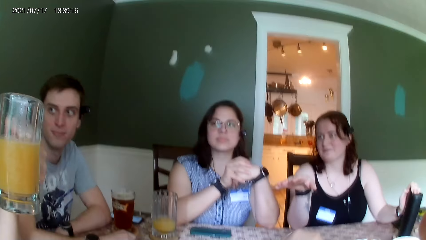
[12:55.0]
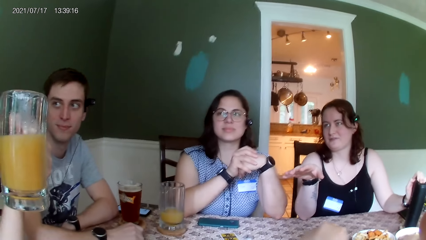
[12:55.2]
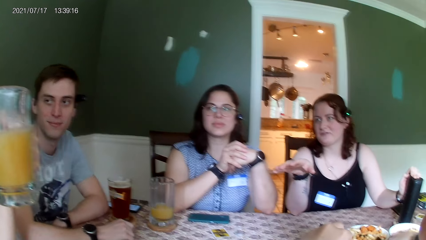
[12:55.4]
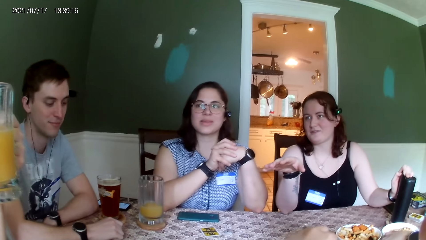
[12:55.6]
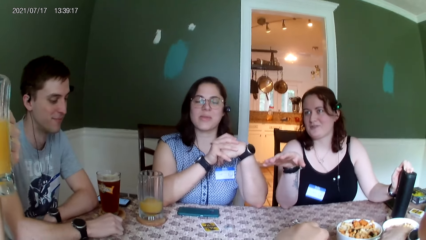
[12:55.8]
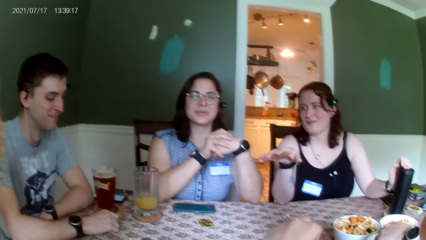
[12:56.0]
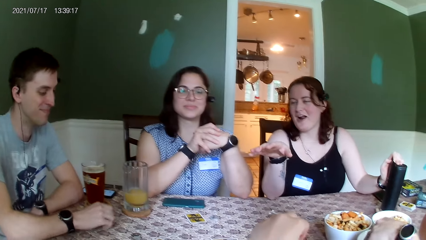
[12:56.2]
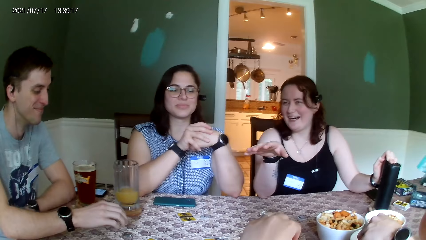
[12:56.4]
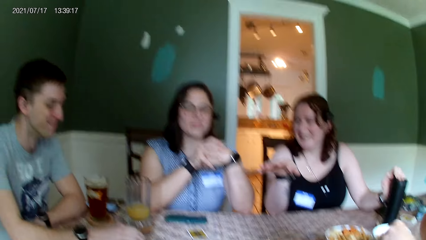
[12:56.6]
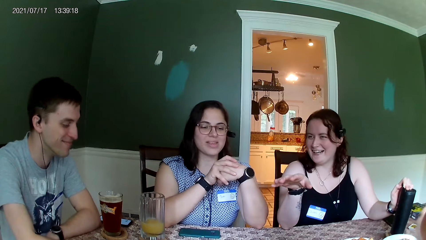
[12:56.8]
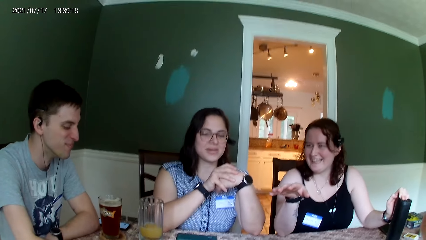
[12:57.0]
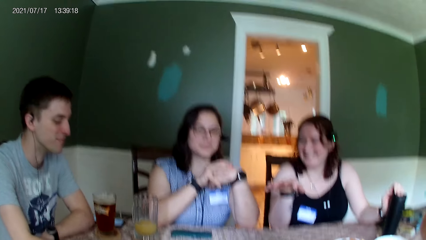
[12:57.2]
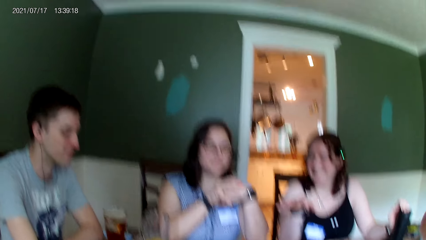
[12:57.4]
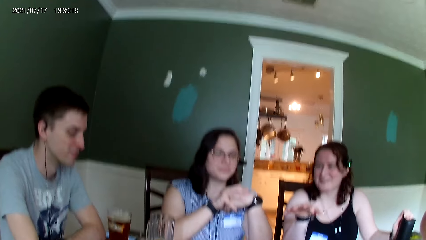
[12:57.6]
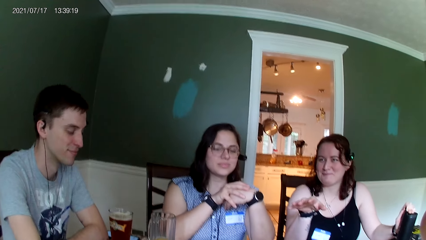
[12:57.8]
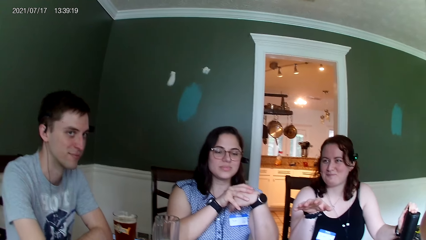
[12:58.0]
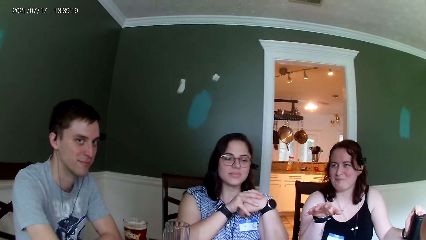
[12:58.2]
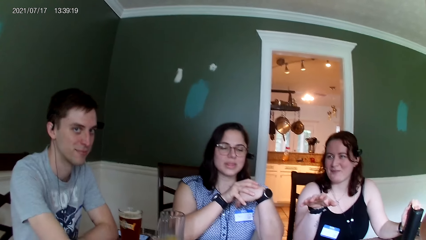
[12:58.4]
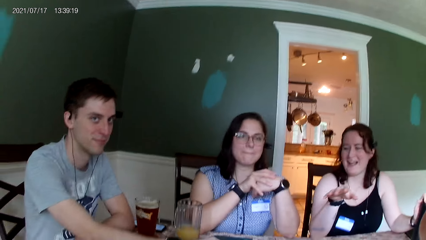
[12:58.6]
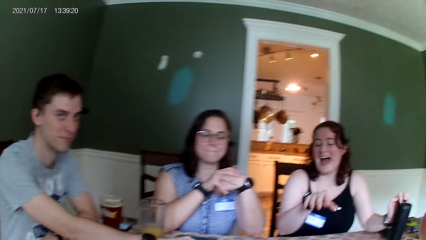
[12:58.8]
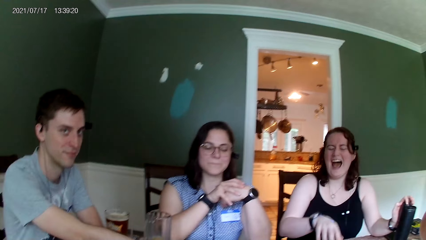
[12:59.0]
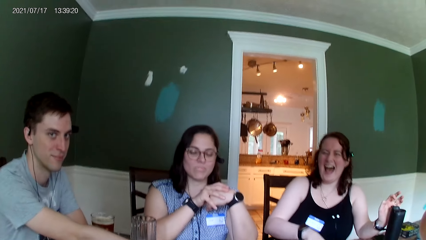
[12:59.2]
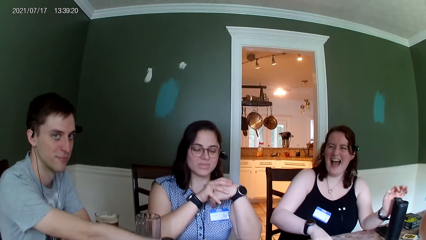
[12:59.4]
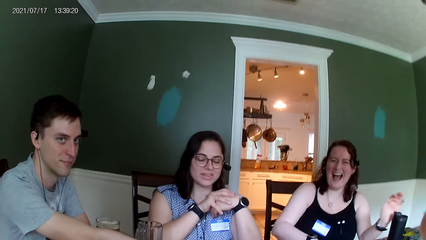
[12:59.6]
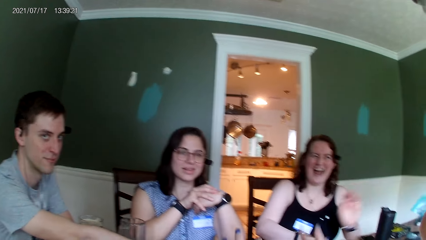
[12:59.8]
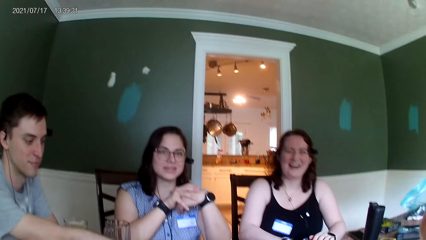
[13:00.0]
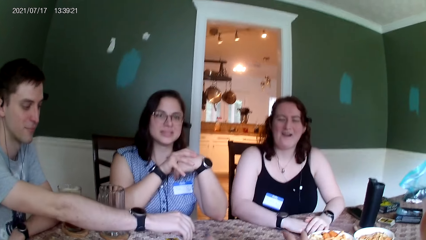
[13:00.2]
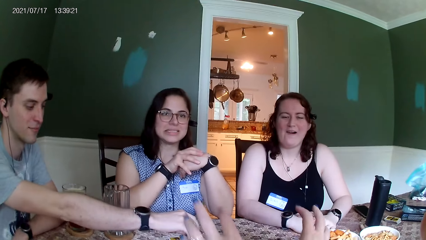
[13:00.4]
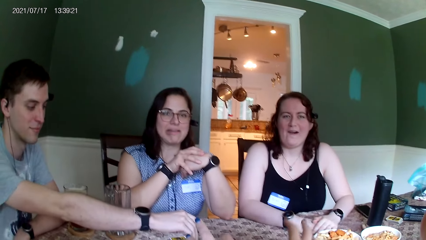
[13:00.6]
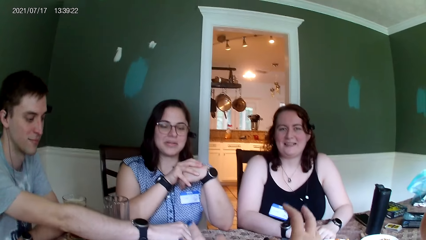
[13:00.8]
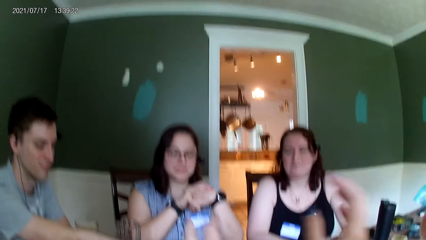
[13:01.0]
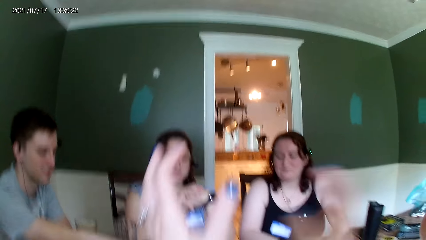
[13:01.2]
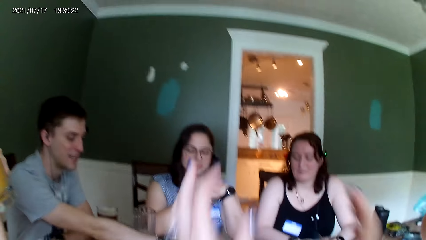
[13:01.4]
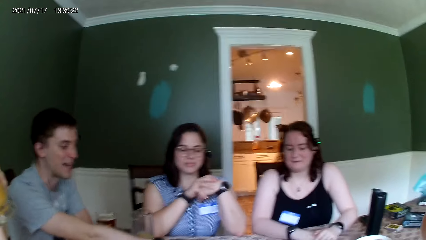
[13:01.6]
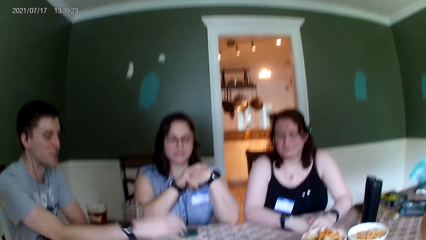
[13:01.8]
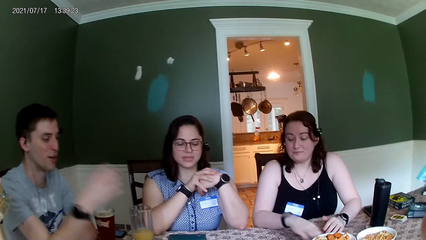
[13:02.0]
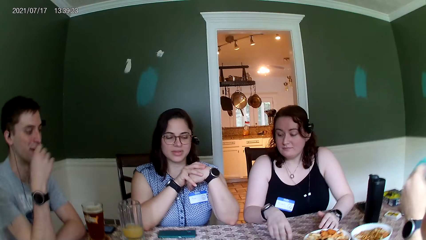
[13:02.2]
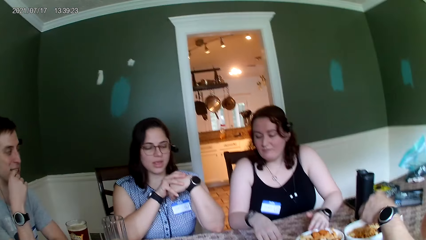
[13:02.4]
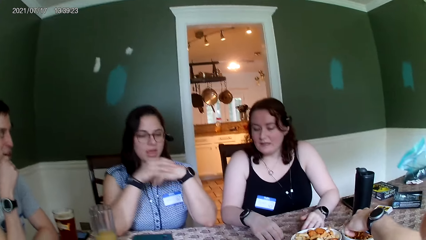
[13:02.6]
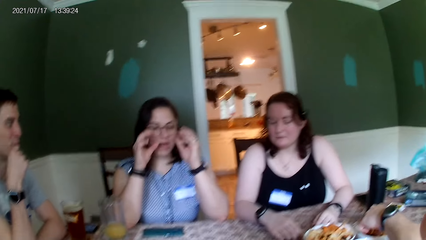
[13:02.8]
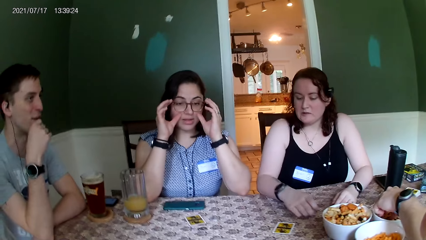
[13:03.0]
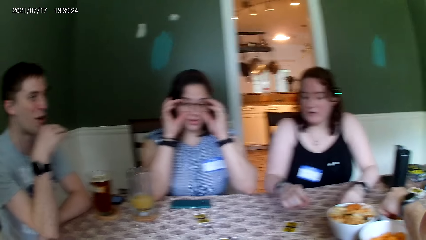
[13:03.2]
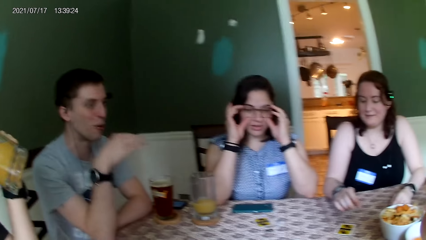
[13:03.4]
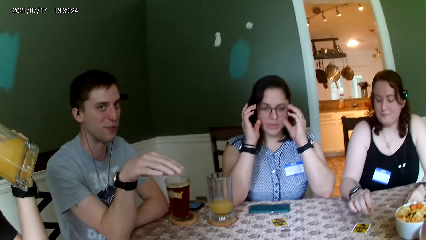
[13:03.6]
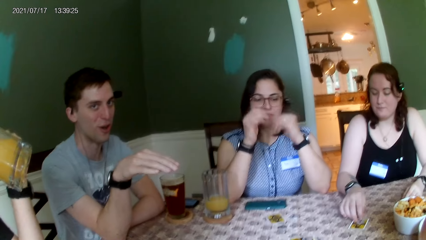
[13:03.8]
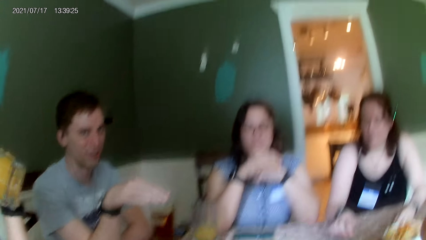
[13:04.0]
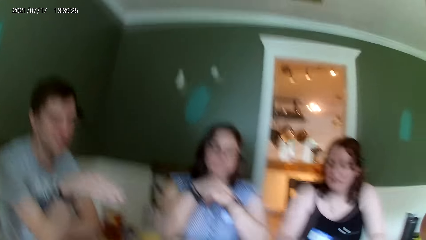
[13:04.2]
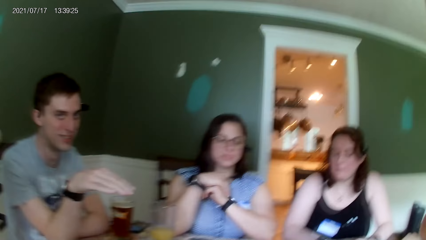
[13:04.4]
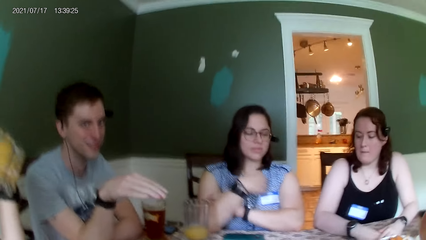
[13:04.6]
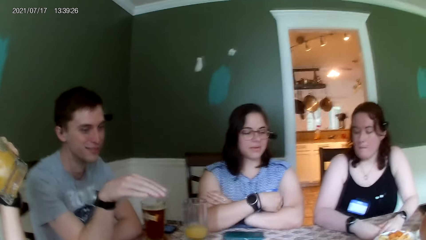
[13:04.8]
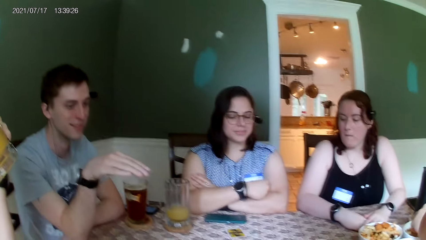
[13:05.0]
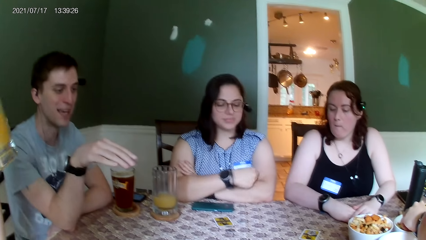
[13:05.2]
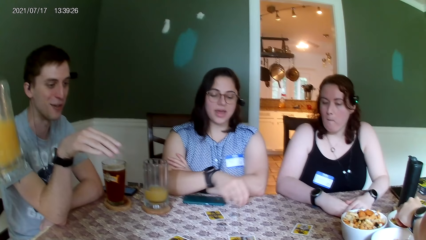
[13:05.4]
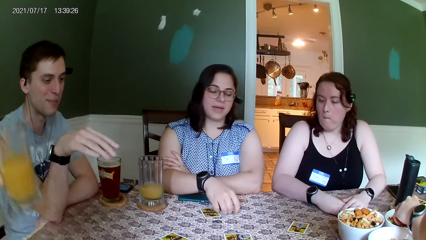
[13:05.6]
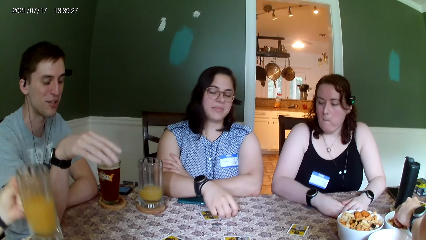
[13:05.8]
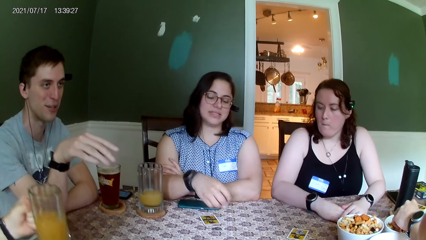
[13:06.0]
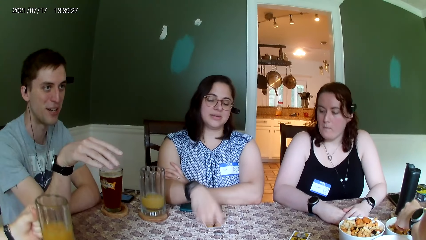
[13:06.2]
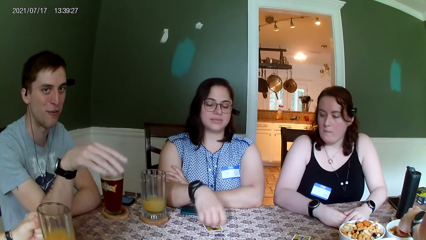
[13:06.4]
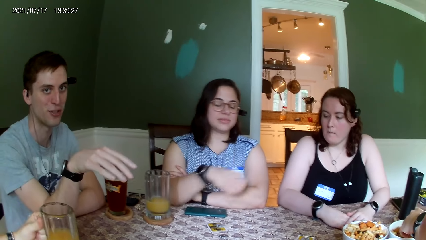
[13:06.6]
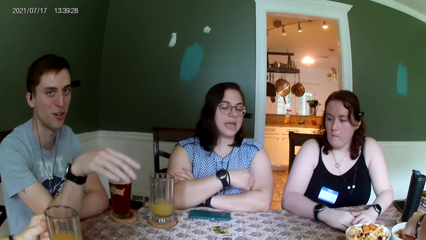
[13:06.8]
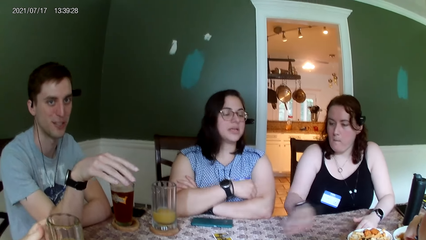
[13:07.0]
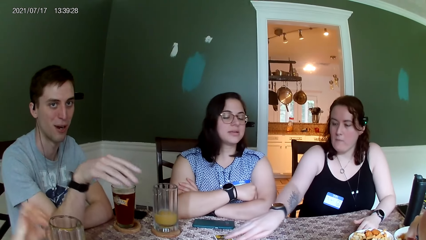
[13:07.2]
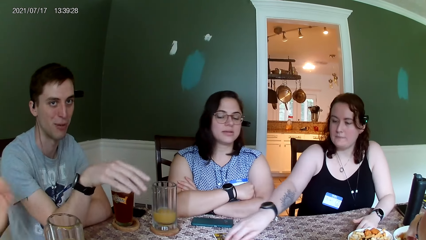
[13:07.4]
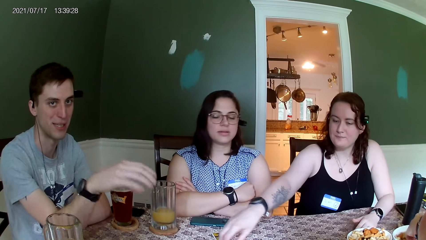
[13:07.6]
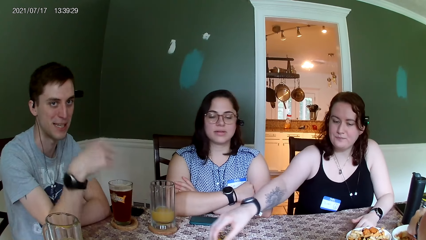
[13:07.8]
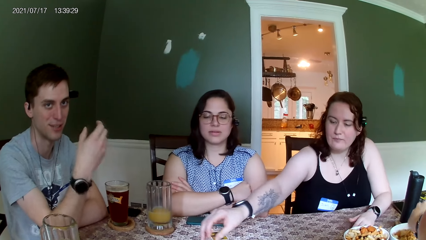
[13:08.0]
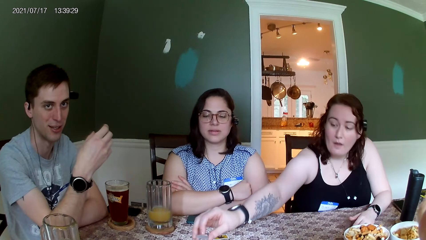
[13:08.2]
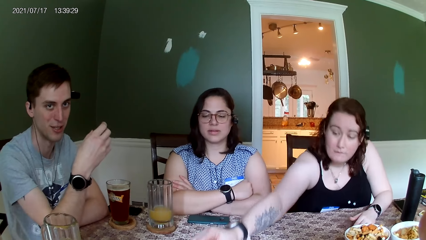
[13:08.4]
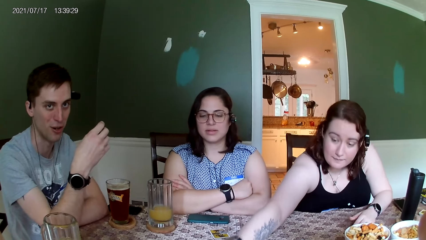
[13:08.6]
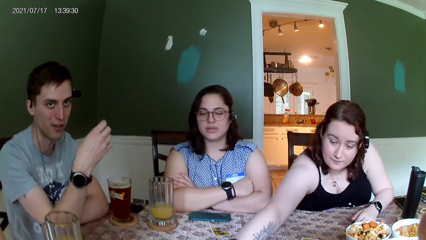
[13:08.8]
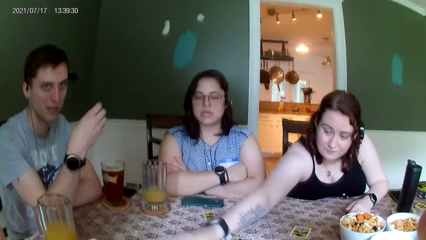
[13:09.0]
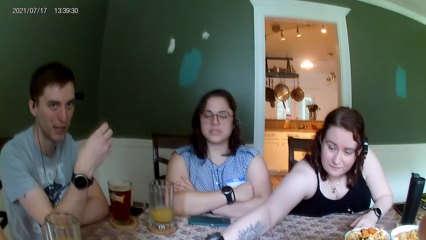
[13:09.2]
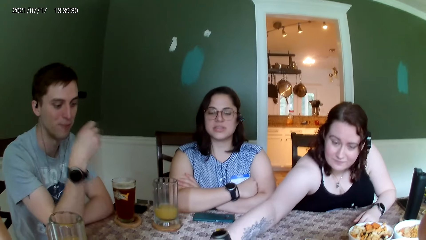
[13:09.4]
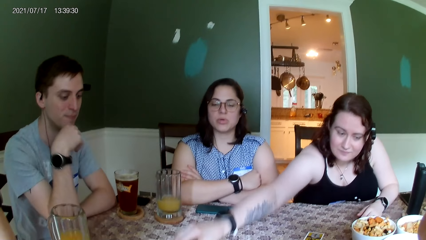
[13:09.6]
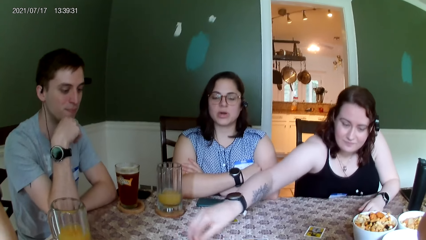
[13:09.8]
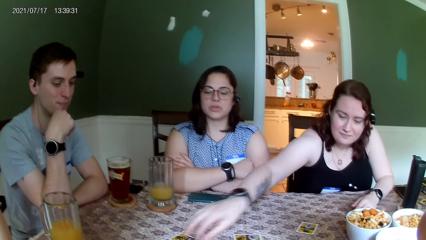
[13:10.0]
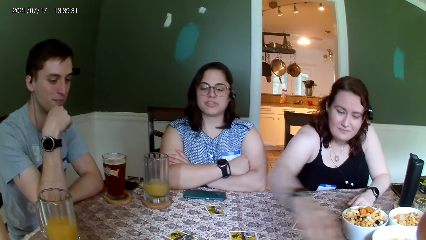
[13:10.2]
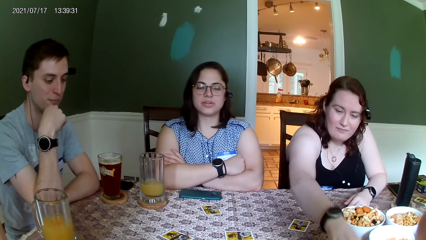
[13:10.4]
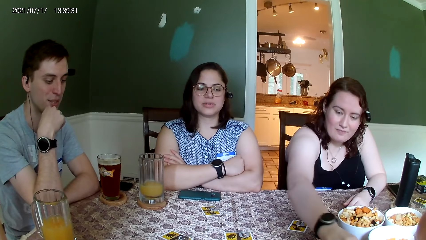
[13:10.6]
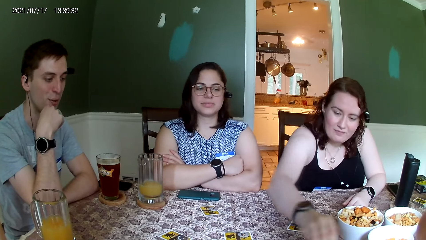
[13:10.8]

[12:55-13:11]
The camera wearer picks food from the bowl on the table with her left hand. She converses with the group of people on the table. The woman adjusts her glasses with both her hands. The man picks food from the bowl on the table with his left hand. The man places the cup in his left hand on the table. Another woman moves a card on the table with her right hand.
